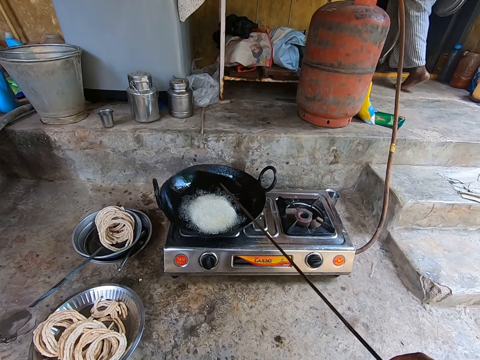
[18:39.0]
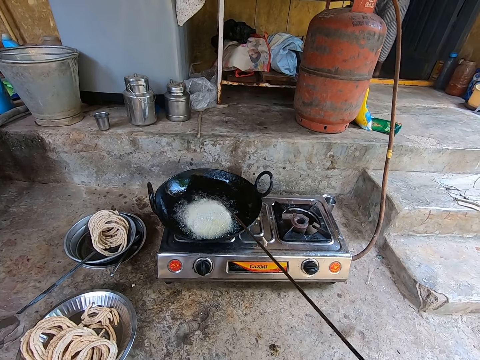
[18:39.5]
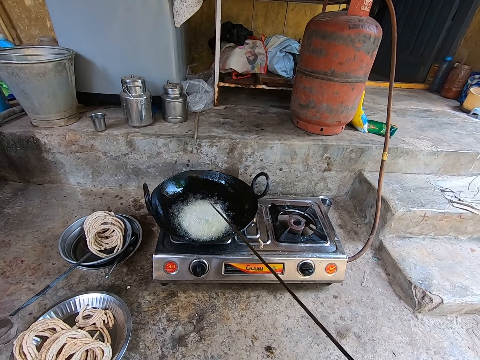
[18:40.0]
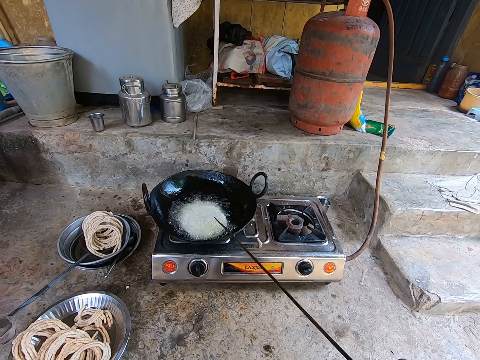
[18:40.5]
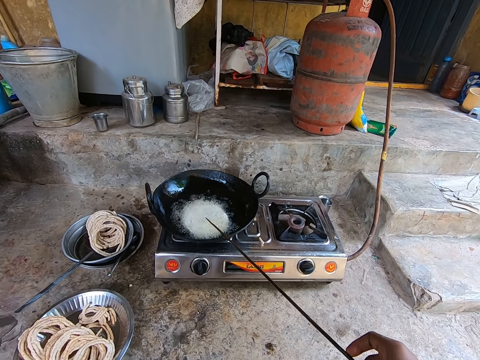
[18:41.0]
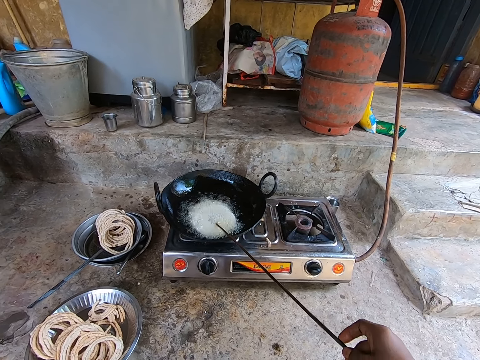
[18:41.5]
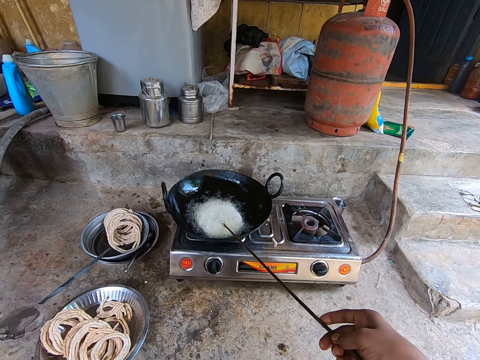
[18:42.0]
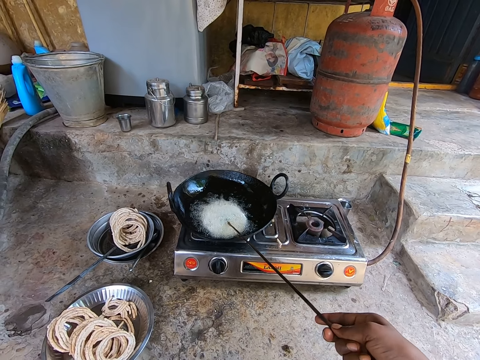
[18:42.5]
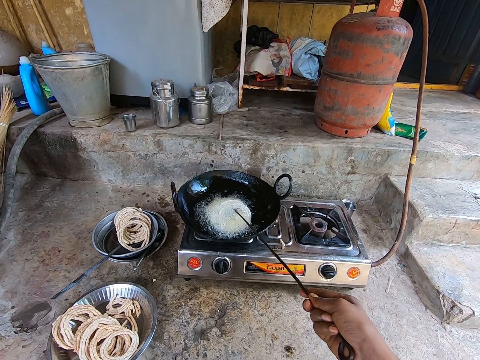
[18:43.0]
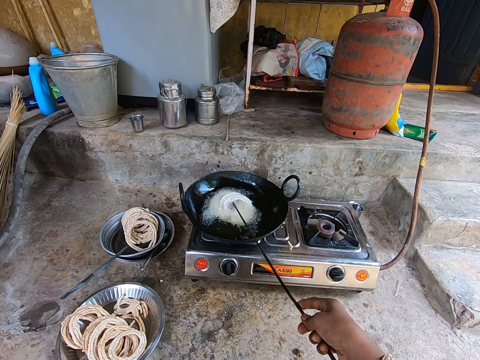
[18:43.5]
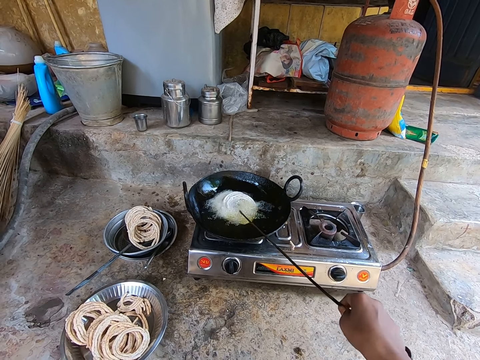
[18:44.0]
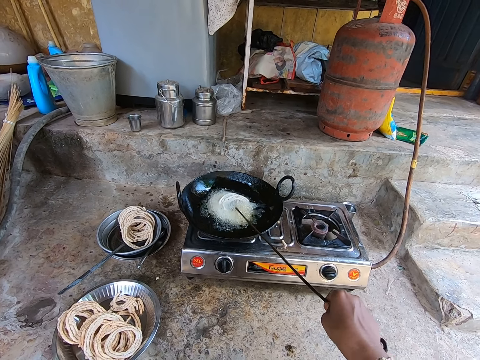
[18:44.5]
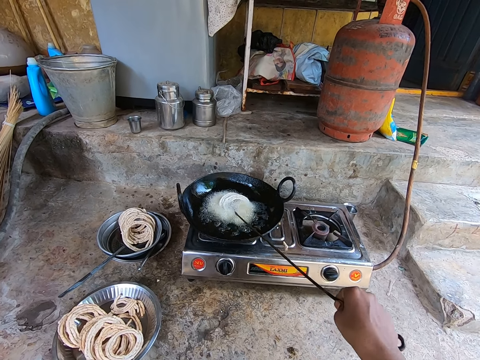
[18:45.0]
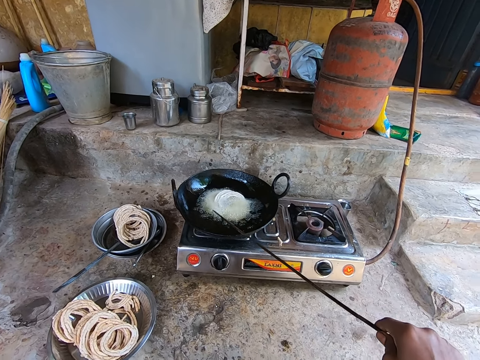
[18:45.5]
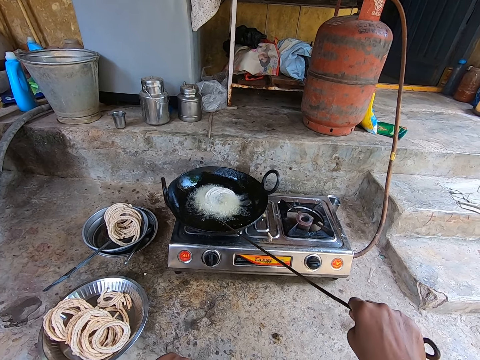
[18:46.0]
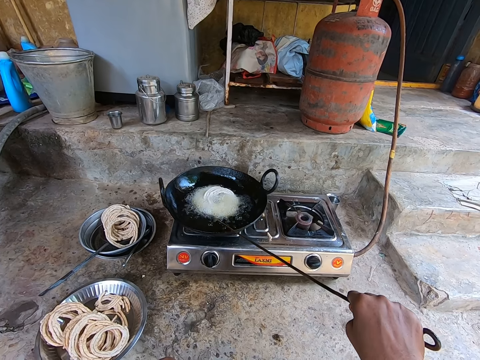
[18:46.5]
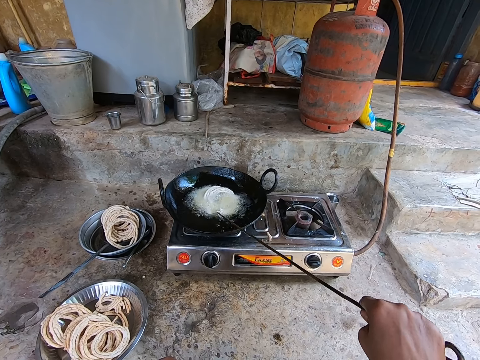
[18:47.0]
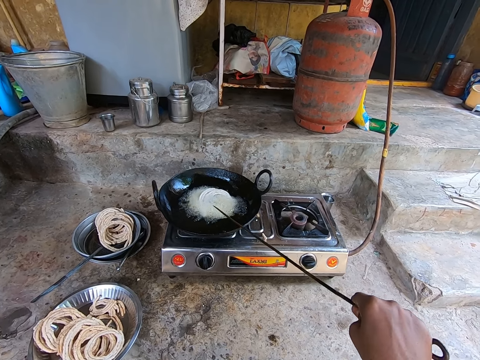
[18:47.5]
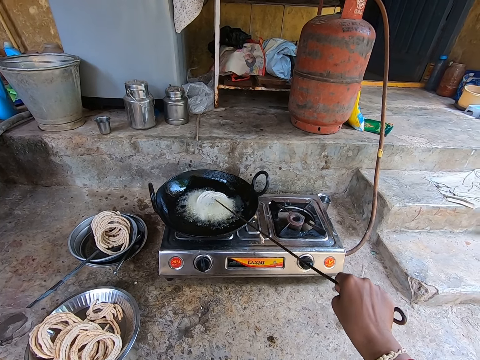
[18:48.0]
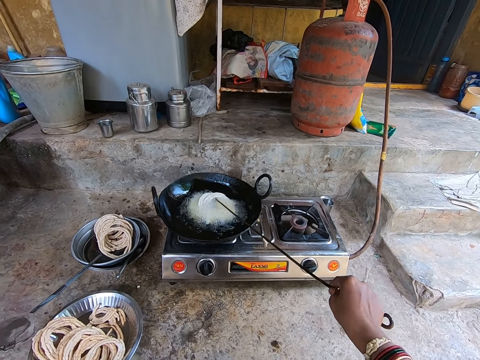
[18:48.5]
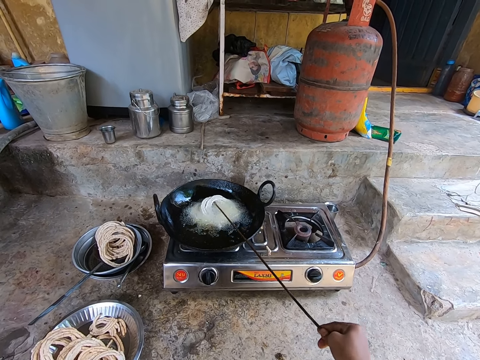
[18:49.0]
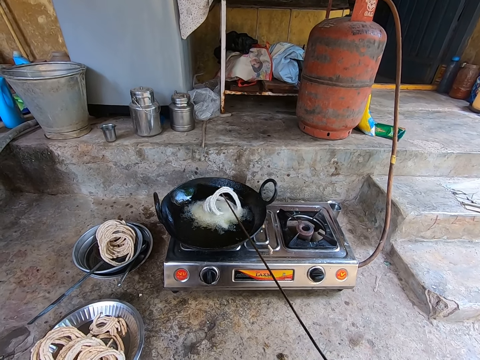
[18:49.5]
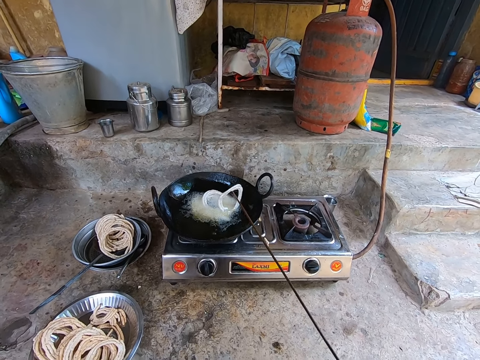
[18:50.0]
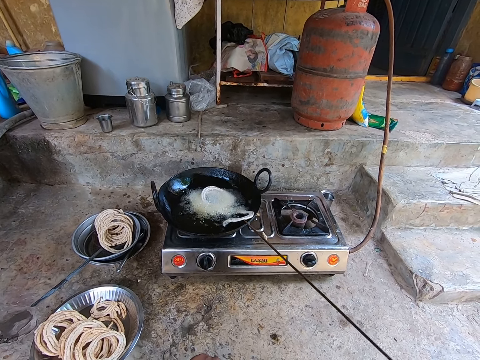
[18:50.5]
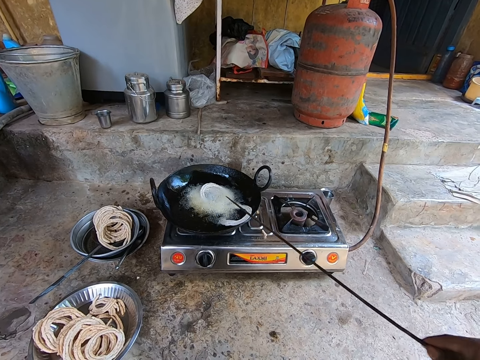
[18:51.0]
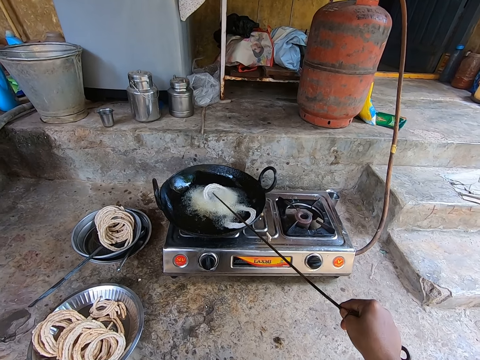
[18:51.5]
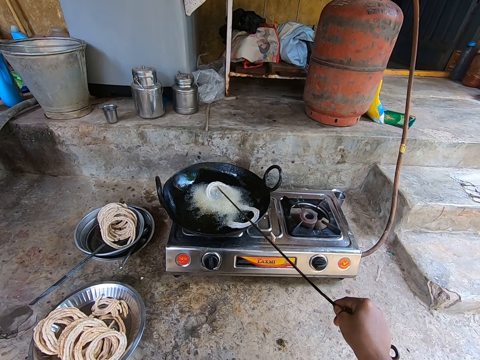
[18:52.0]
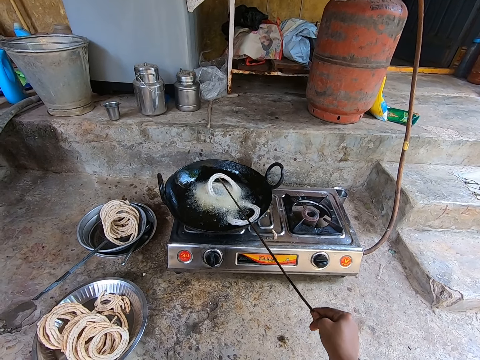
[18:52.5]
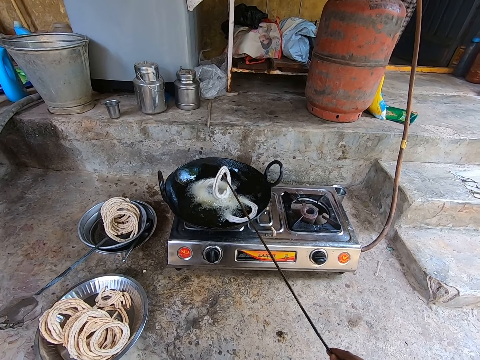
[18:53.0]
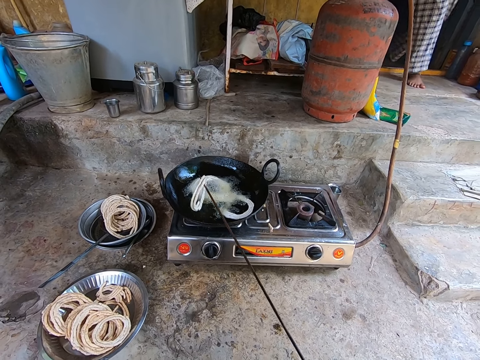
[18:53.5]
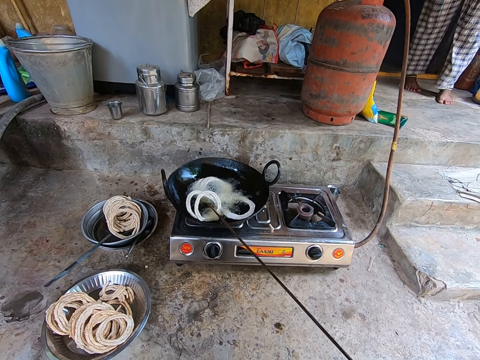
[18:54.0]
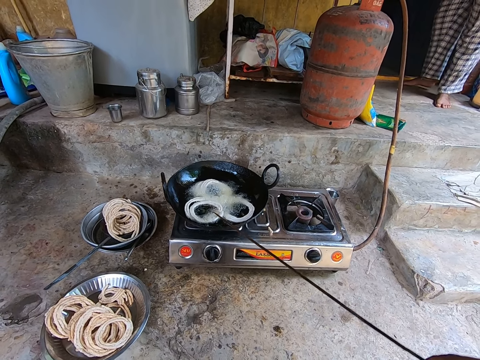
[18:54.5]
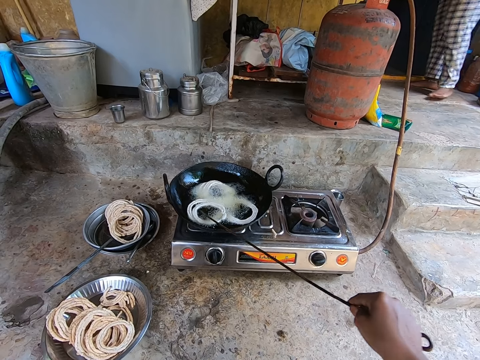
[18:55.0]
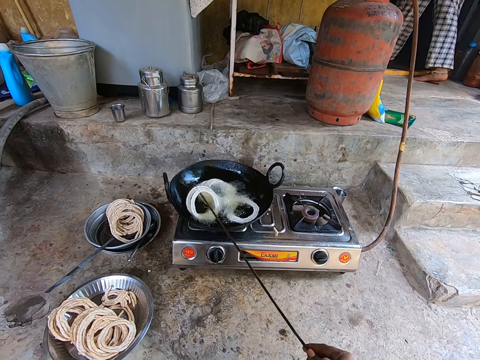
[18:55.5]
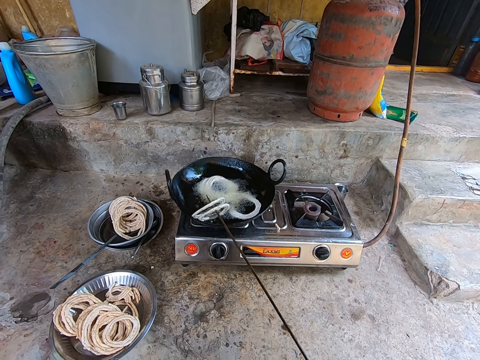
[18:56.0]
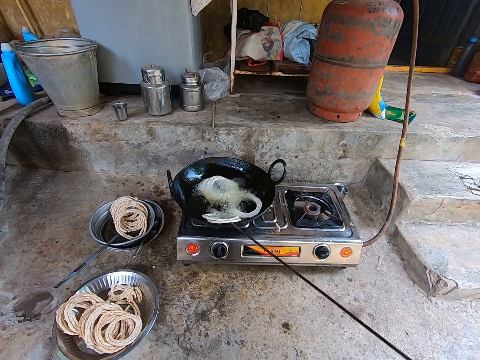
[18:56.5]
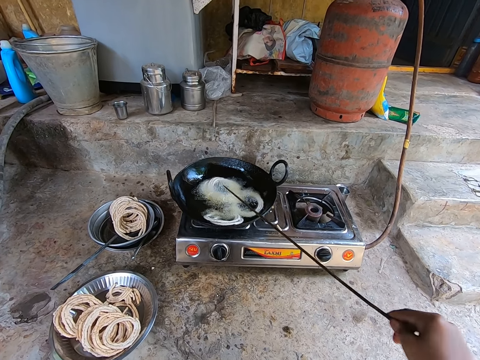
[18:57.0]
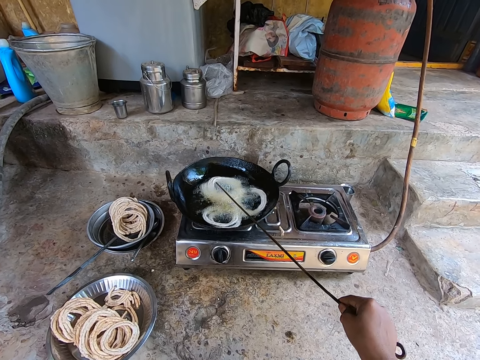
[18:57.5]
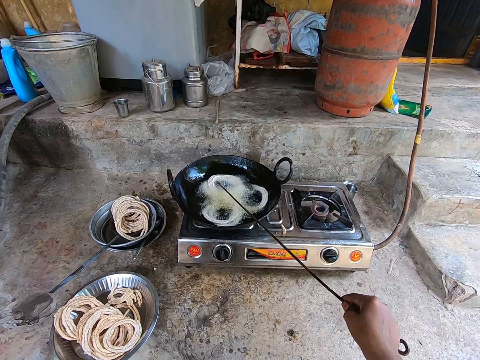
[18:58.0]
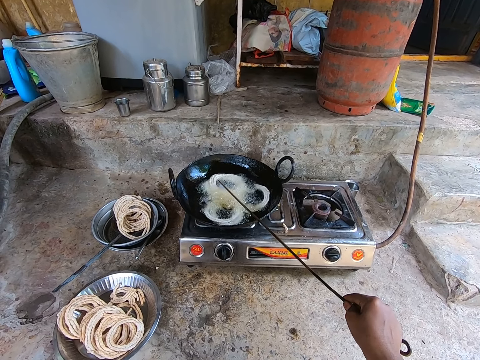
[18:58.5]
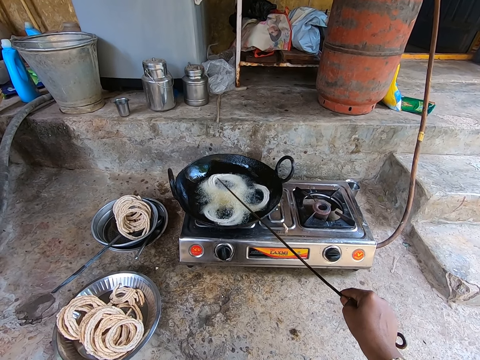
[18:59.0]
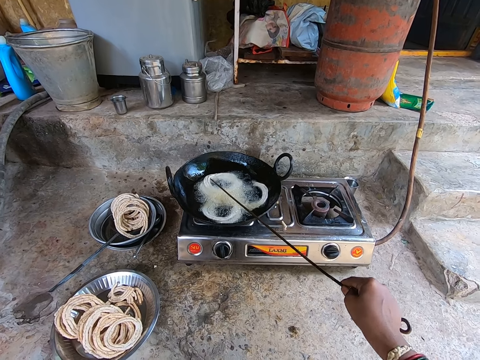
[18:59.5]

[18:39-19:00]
The camera wearer turns the murukku with a stainless achu. They turn the murukku with the stainless achu again. They interact with a person. They talk at the veranda. They turn the dough rings. The person talks.

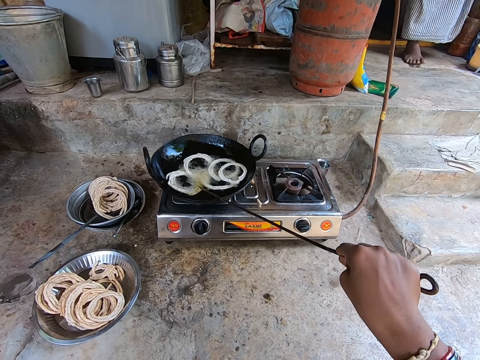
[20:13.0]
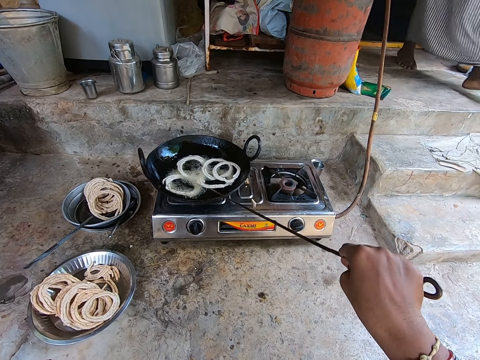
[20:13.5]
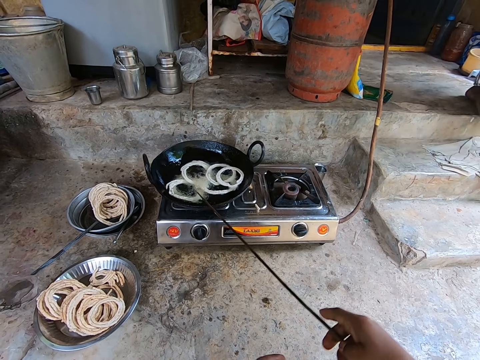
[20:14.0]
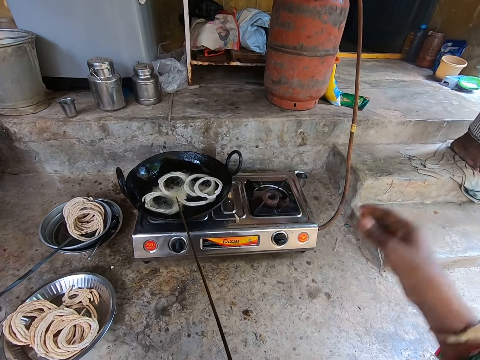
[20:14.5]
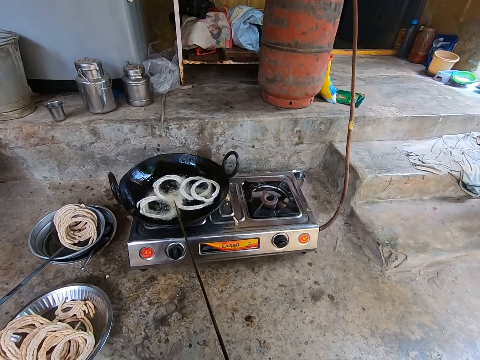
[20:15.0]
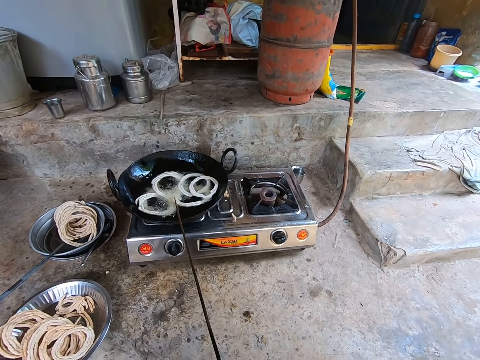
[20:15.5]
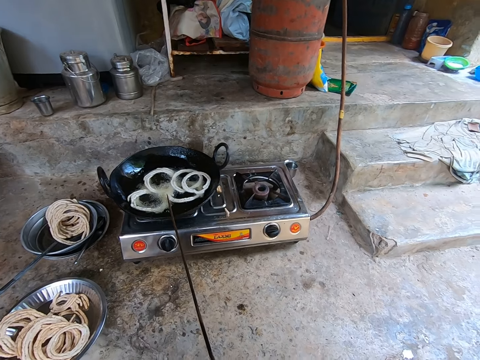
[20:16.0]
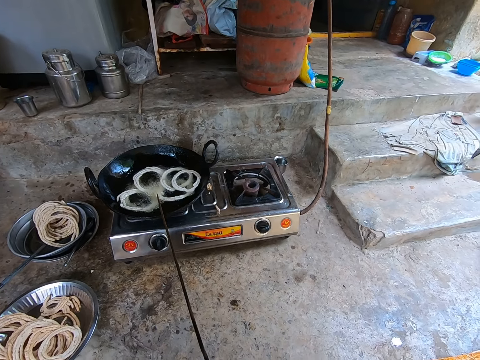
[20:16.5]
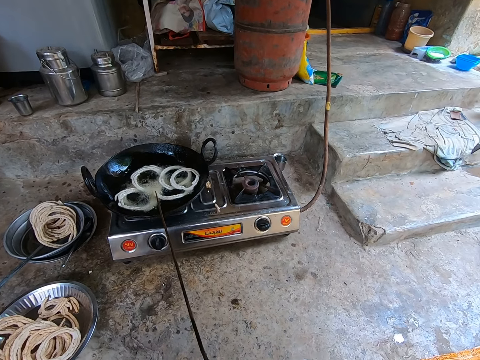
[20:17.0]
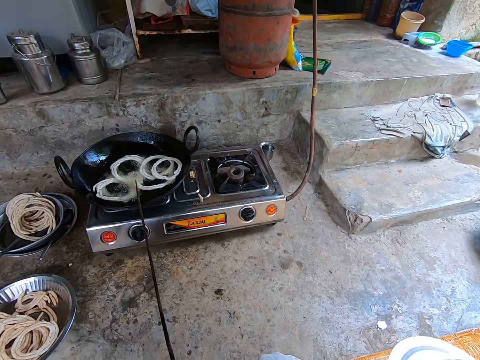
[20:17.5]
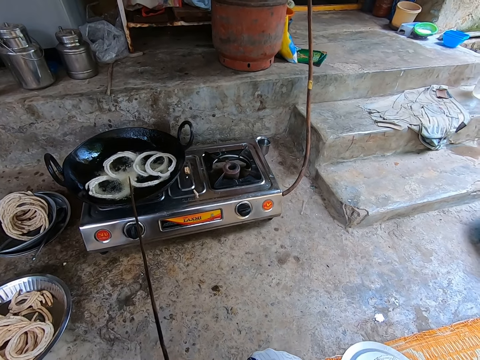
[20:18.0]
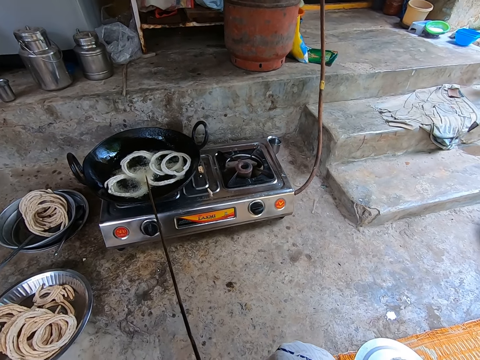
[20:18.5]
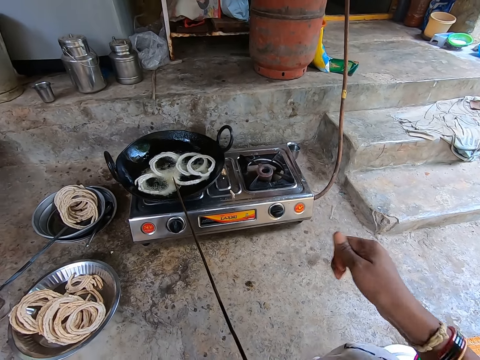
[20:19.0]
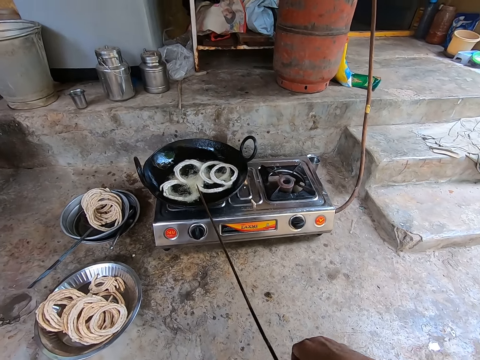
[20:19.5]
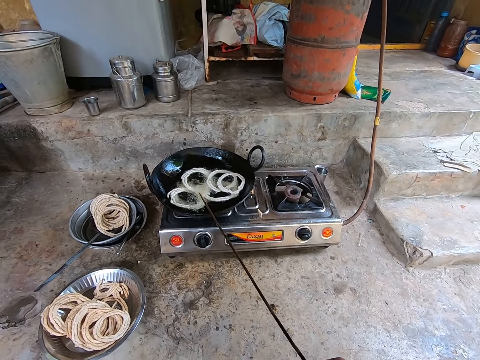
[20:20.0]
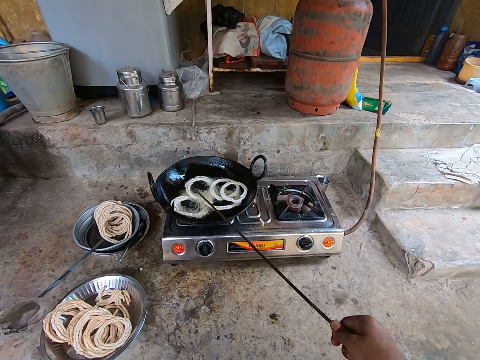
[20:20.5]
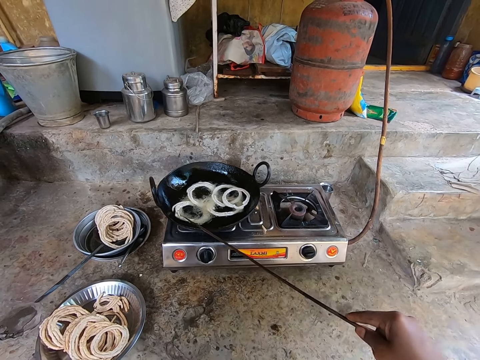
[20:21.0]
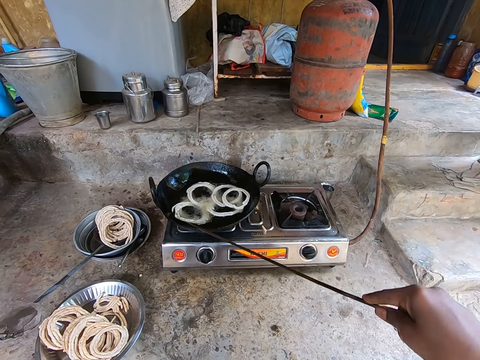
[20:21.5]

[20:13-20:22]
The camera wearer holds the turner hook with the left hand. They shift the stainless achu to the left hand. They touch the camera. They look around. They hold the turner hook with the right hand. They shift the stainless achu to the right hand.
